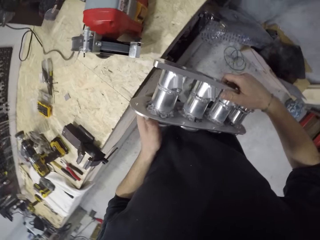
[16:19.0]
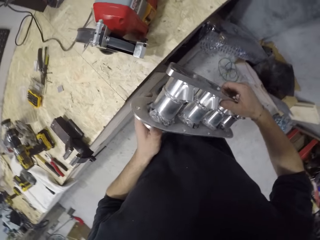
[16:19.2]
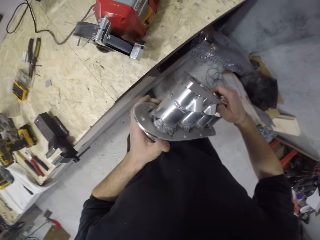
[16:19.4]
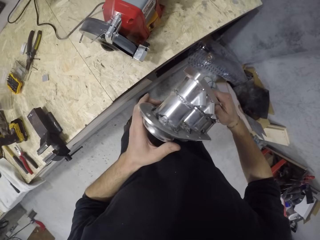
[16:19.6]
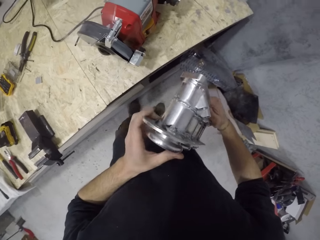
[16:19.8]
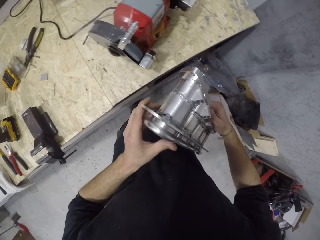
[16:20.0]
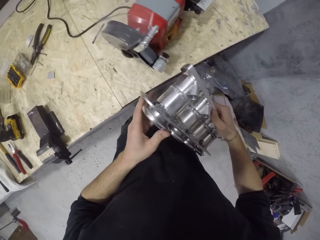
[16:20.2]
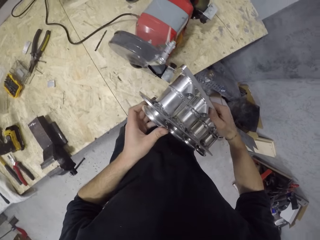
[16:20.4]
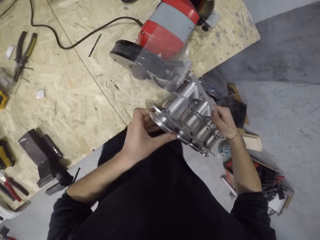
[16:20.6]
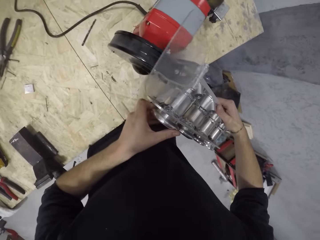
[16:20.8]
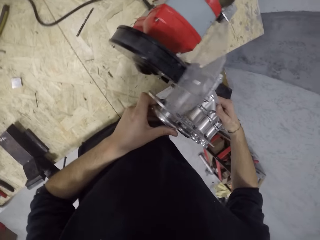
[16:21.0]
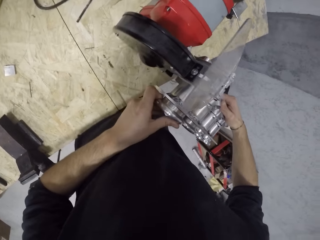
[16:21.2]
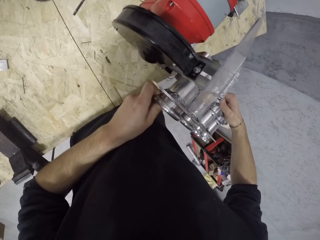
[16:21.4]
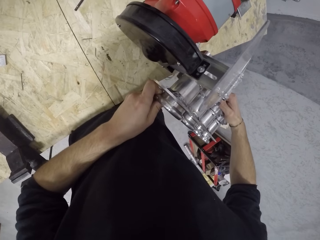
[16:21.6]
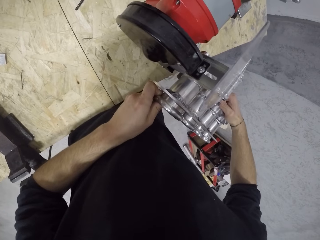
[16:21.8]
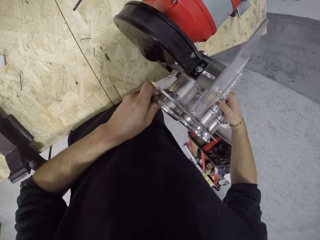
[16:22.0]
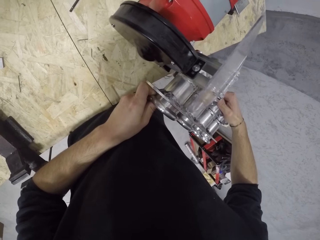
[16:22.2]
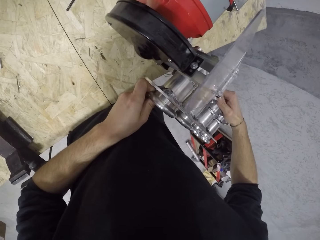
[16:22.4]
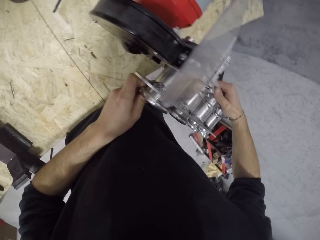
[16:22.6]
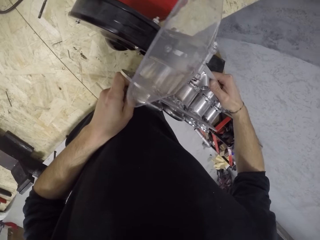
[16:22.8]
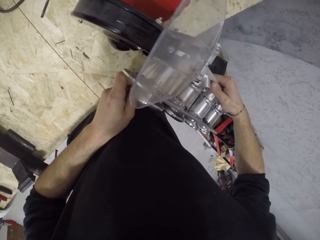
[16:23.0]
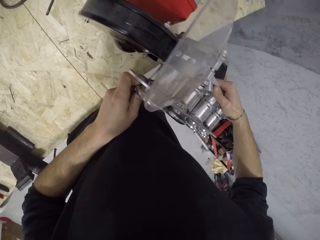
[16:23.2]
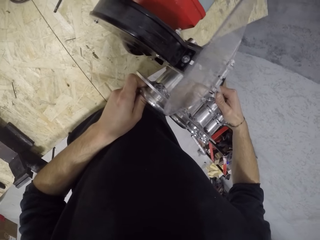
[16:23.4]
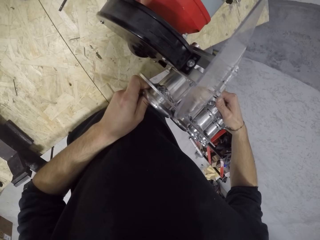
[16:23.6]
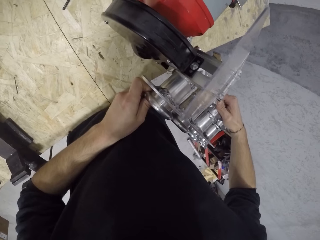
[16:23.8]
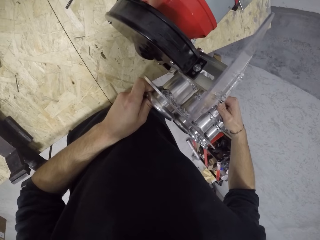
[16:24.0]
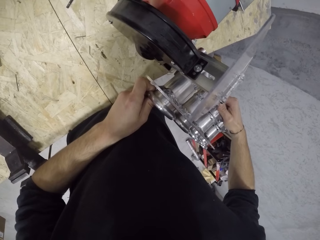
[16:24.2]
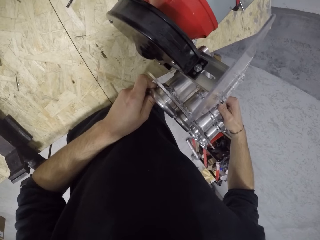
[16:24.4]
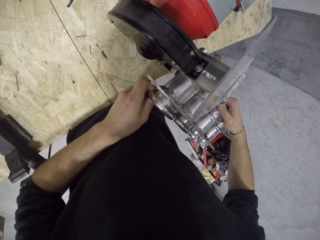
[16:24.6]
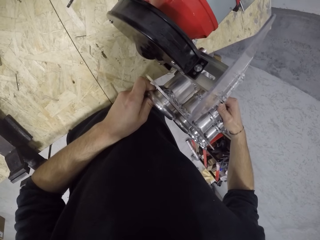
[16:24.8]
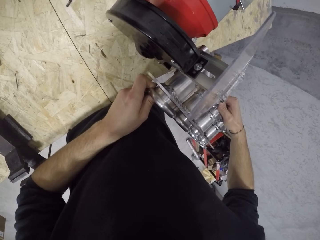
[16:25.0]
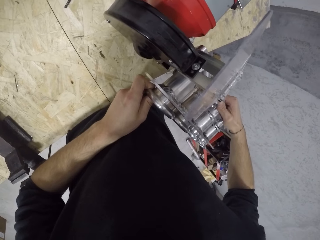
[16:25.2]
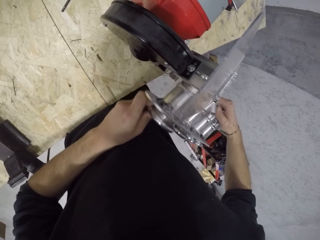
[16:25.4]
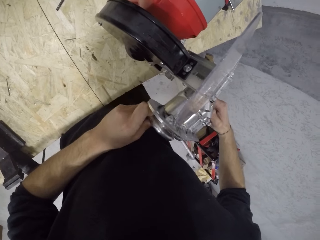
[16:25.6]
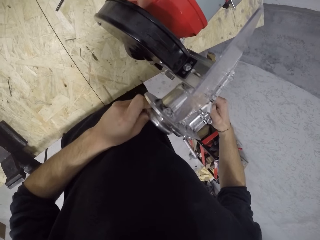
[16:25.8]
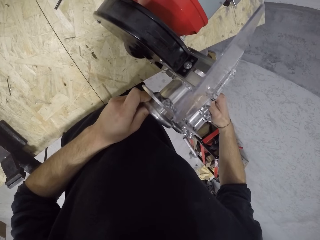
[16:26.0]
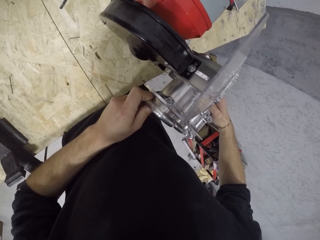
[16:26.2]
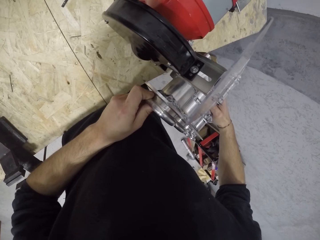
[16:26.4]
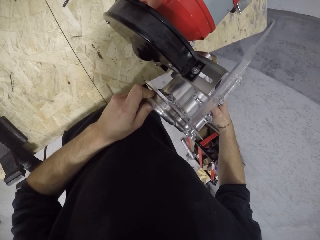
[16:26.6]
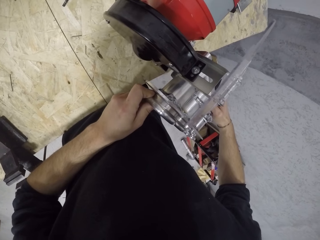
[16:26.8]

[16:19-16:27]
The camera wearer holds metal. They file the engine block with the bench grinder on the work table with both hands.

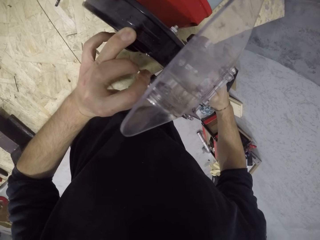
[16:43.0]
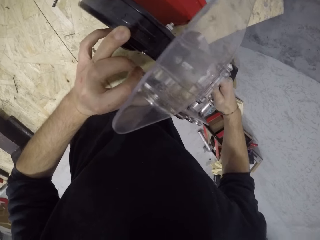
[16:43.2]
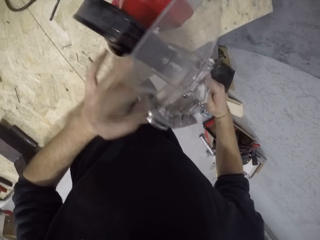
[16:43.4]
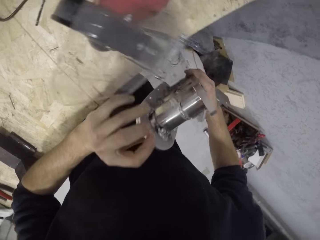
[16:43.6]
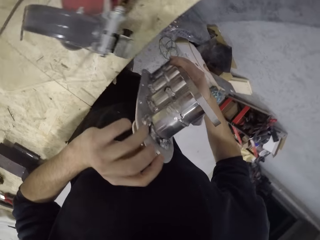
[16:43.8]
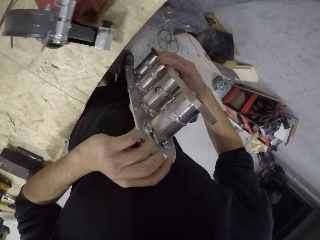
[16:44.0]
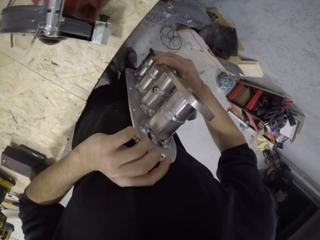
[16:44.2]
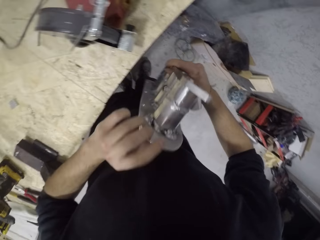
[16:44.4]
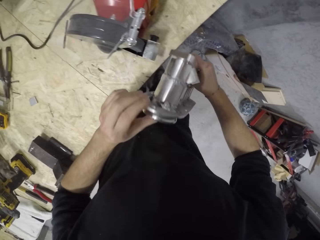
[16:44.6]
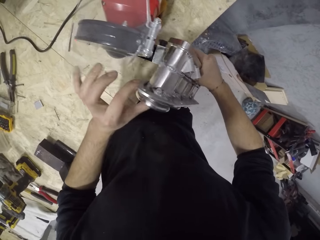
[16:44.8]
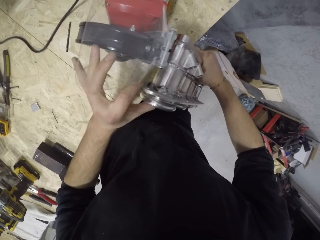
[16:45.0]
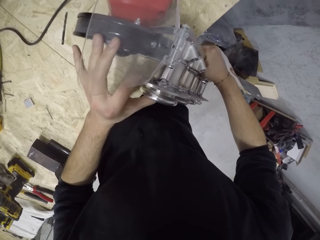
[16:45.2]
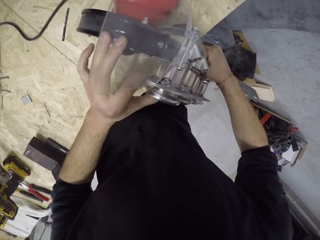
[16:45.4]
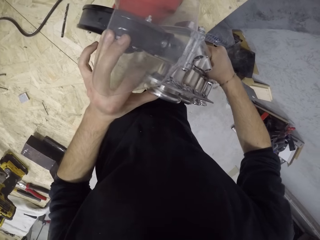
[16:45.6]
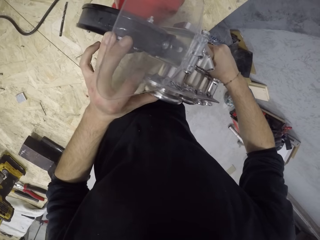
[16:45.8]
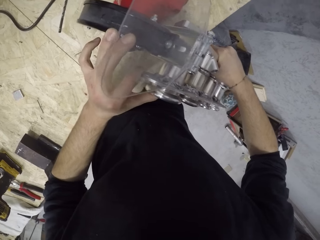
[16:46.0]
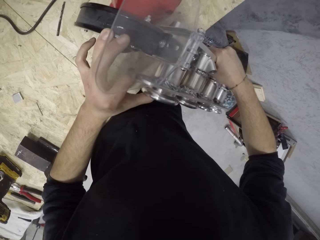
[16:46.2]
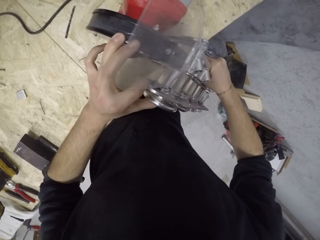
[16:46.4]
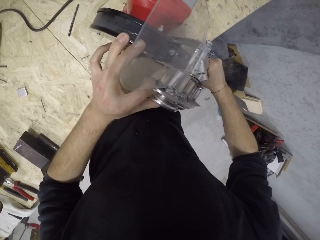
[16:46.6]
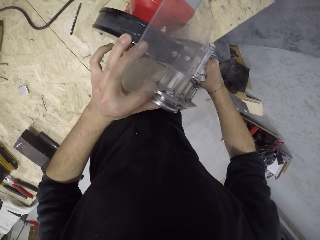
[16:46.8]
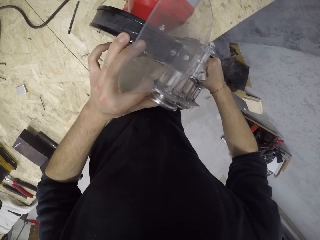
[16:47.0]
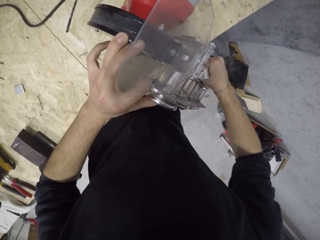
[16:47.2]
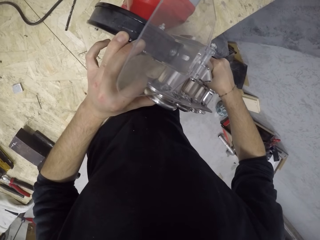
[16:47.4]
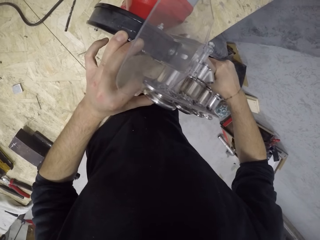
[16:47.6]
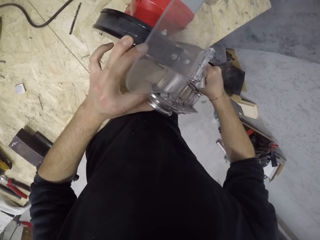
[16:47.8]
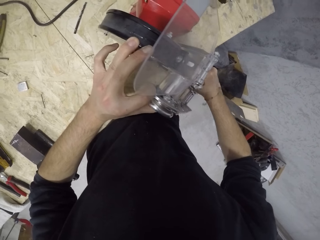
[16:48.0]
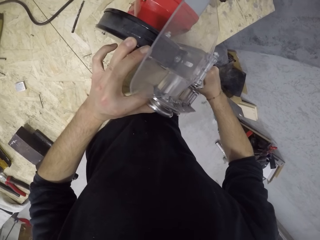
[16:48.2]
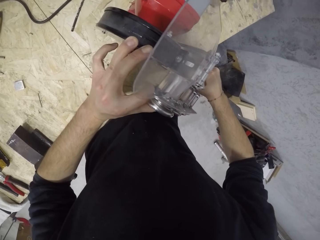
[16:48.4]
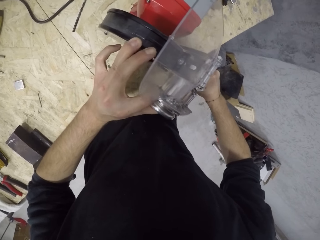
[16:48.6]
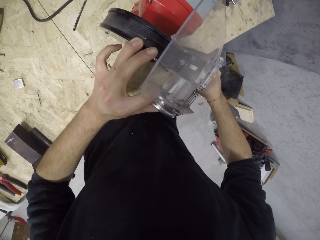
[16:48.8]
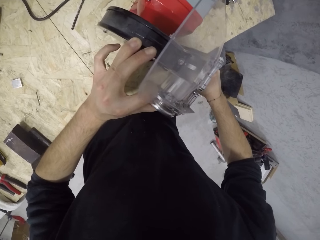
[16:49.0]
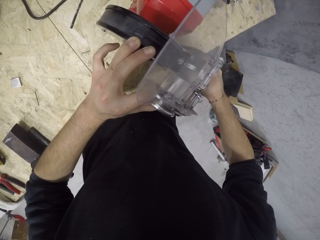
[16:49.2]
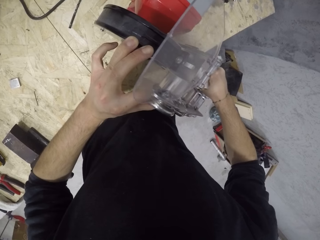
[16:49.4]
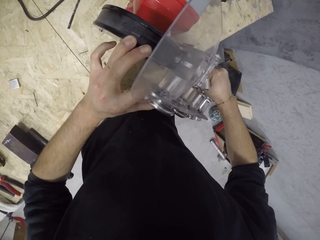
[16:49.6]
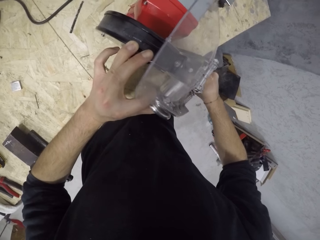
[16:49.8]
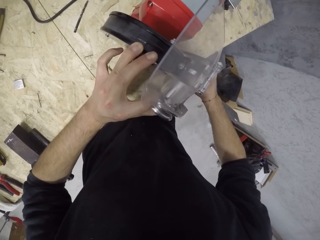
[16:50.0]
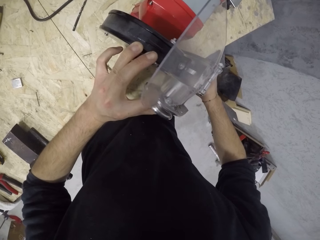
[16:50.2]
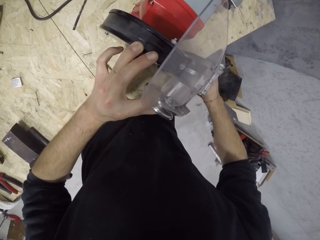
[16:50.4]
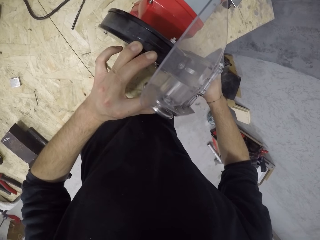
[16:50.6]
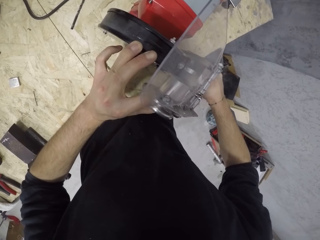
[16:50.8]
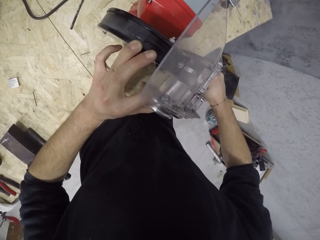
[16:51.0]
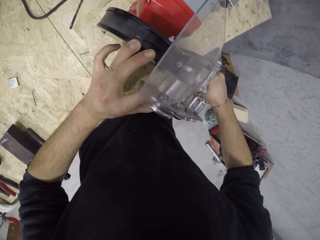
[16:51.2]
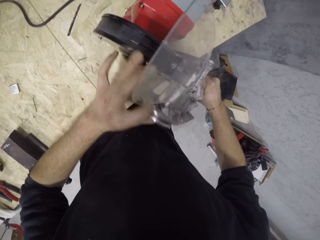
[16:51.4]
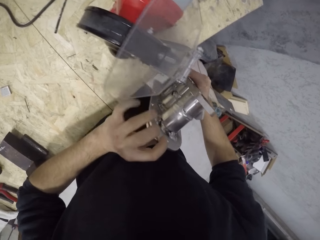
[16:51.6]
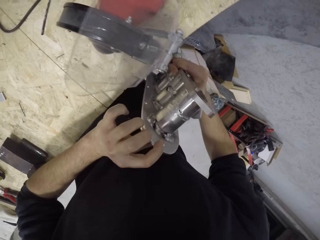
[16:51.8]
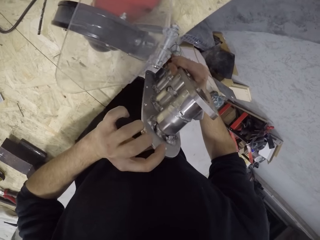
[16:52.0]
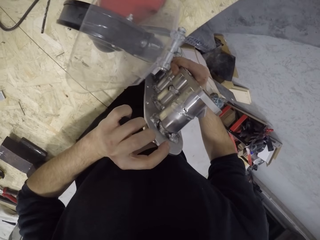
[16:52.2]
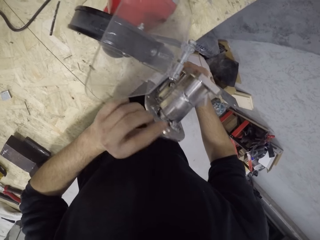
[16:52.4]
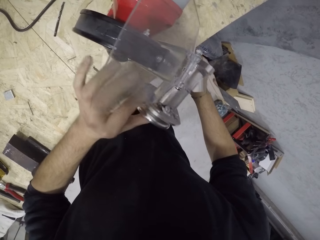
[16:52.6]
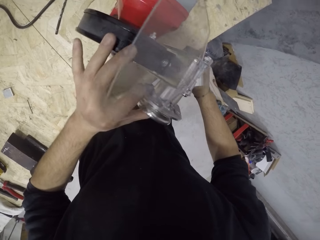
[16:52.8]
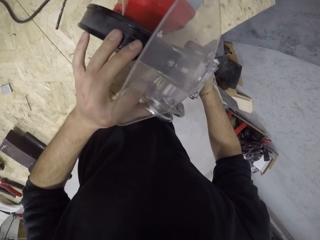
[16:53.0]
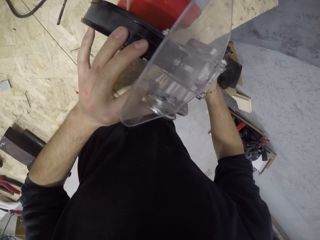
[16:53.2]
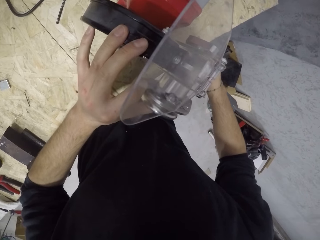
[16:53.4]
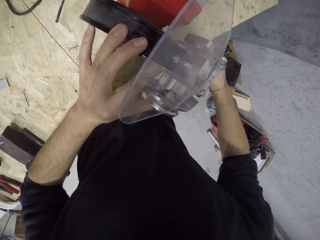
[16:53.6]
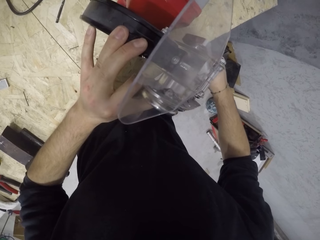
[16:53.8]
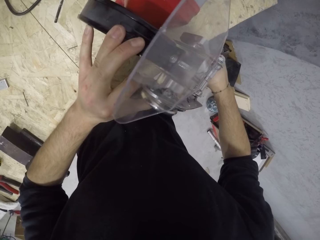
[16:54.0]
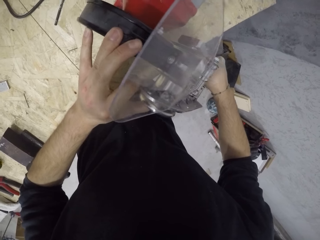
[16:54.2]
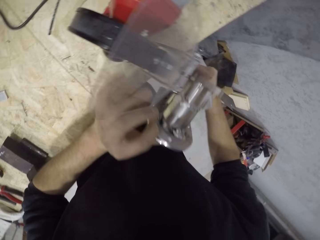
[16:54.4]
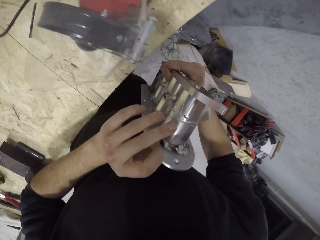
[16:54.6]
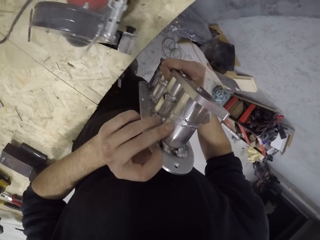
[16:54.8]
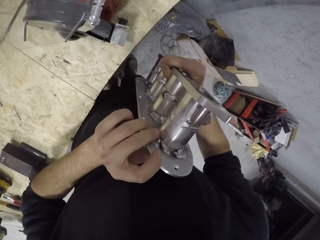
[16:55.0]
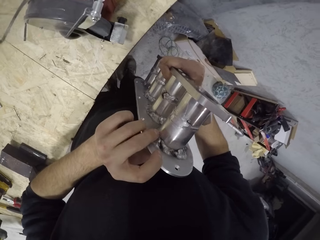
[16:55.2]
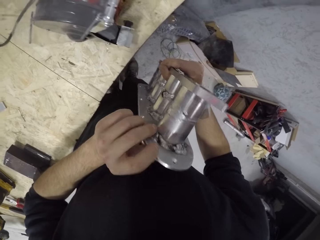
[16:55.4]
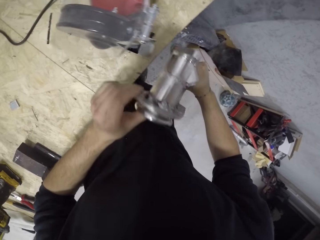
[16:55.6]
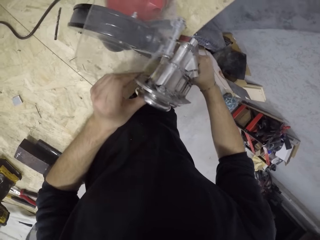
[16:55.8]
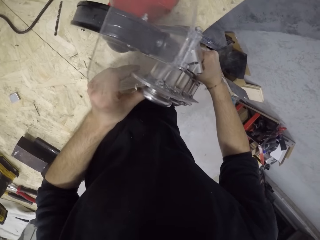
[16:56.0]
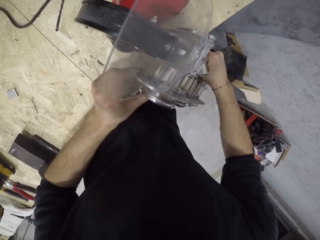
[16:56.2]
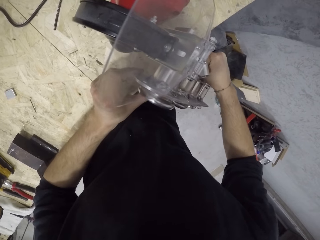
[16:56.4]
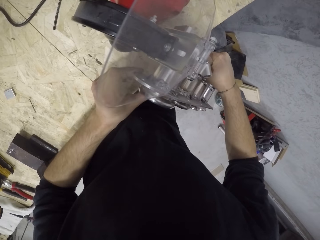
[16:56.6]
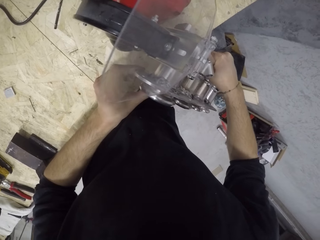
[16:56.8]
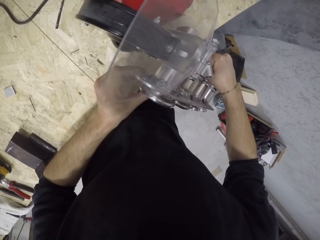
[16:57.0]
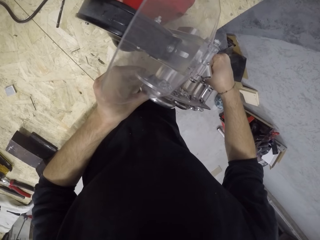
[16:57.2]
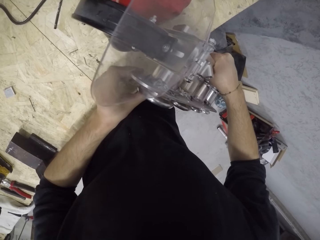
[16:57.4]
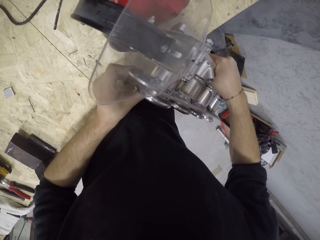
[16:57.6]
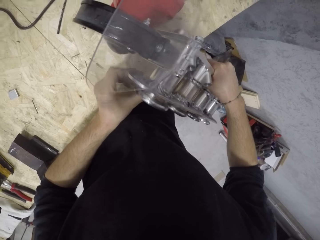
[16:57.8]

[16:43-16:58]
The camera wearer inspects the engine block with both hands. They file the engine block with the bench grinder on the work table with both hands. They inspect the engine block with both hands. They file the engine block with the bench grinder on the work table with both hands. They inspect the engine block with both hands. They file the engine block with the bench grinder on the work table with both hands.
